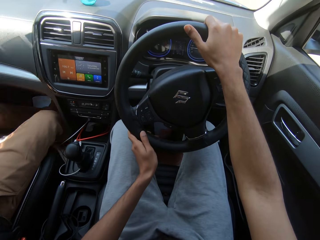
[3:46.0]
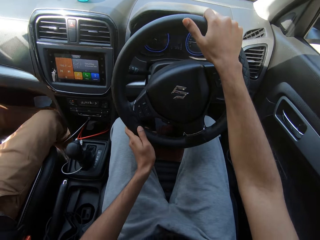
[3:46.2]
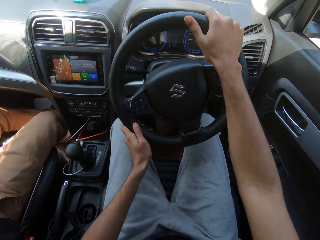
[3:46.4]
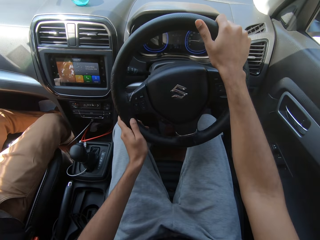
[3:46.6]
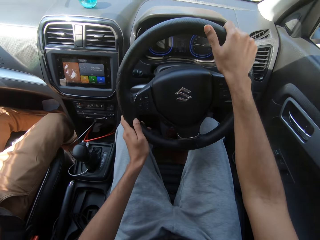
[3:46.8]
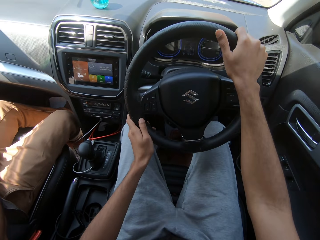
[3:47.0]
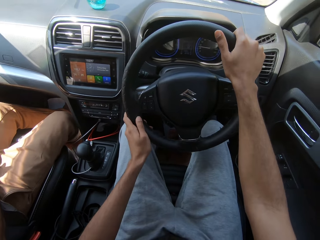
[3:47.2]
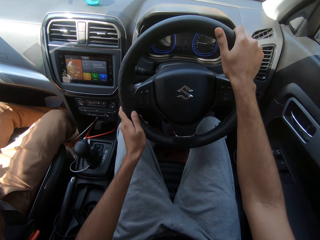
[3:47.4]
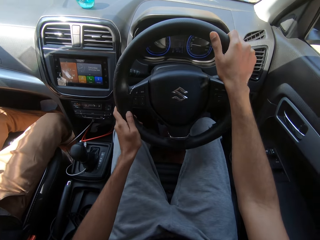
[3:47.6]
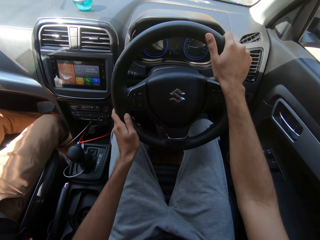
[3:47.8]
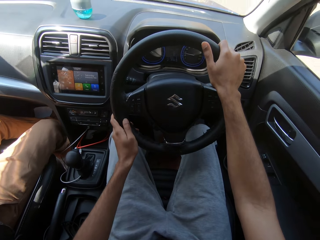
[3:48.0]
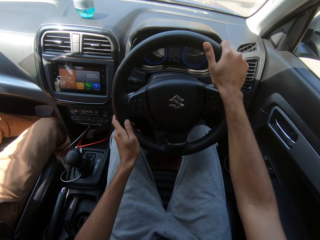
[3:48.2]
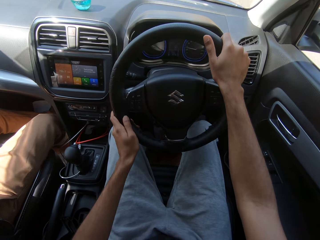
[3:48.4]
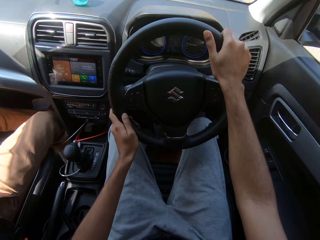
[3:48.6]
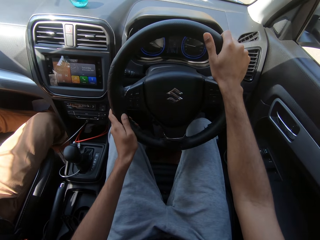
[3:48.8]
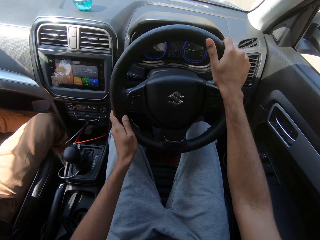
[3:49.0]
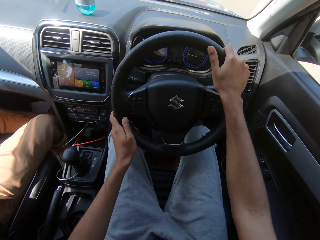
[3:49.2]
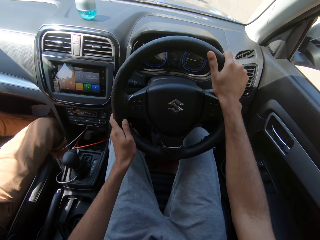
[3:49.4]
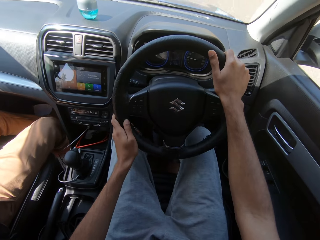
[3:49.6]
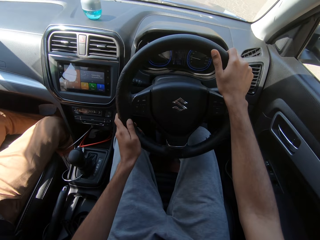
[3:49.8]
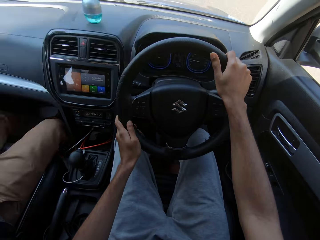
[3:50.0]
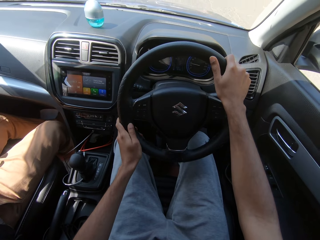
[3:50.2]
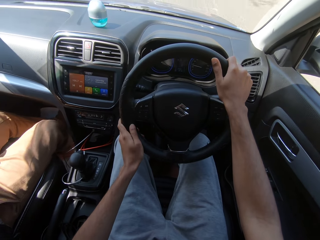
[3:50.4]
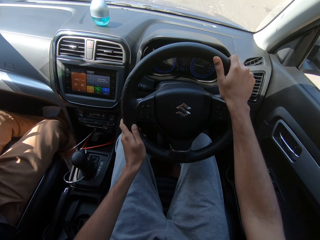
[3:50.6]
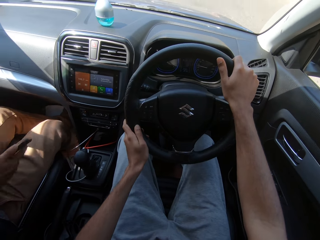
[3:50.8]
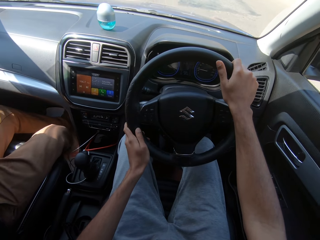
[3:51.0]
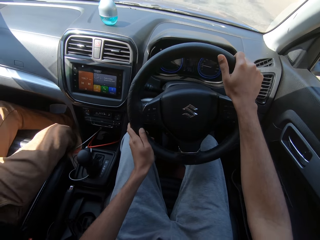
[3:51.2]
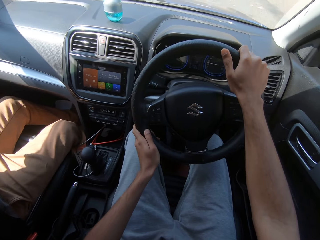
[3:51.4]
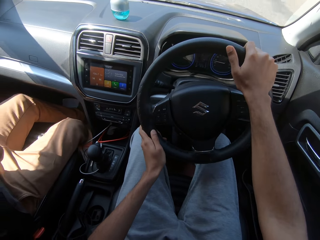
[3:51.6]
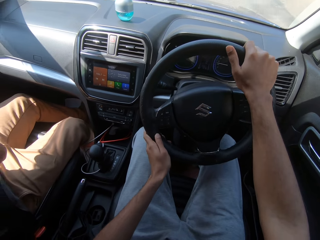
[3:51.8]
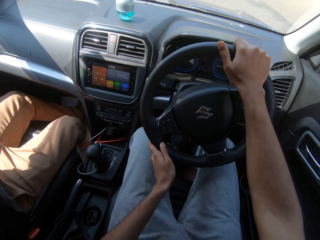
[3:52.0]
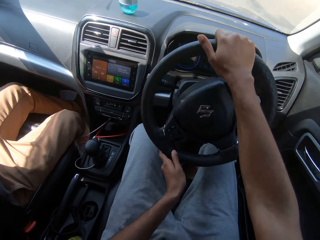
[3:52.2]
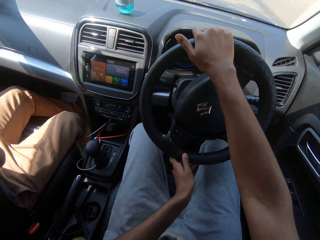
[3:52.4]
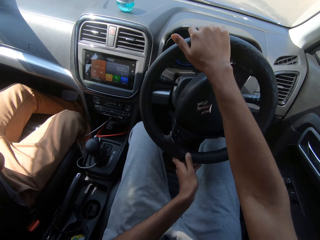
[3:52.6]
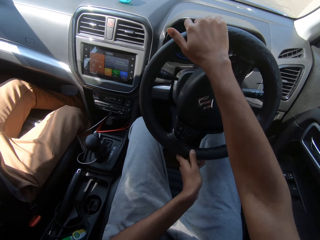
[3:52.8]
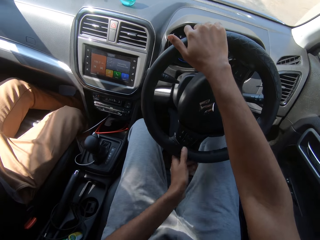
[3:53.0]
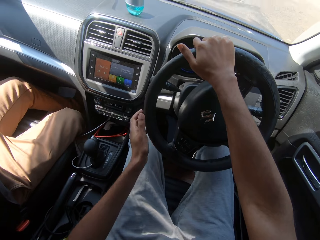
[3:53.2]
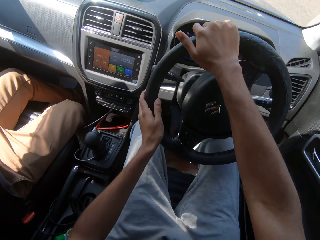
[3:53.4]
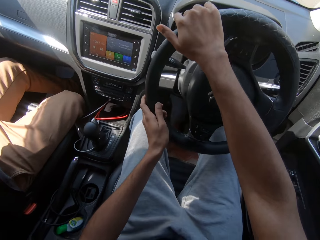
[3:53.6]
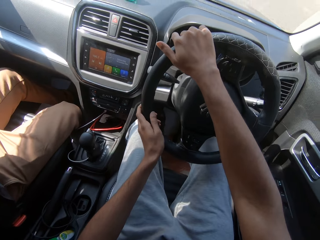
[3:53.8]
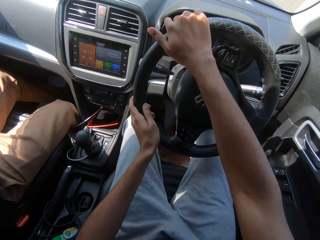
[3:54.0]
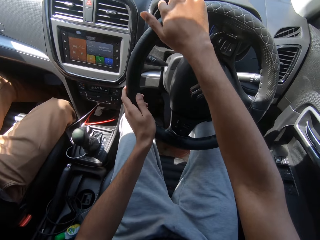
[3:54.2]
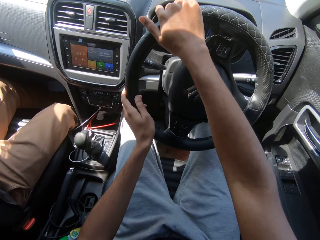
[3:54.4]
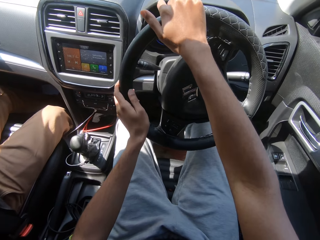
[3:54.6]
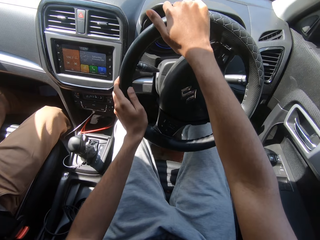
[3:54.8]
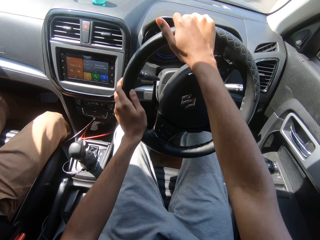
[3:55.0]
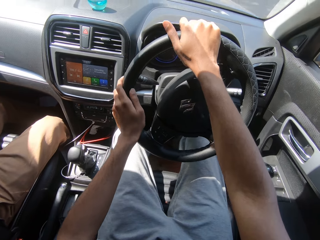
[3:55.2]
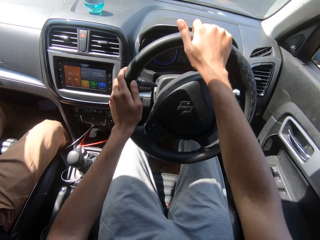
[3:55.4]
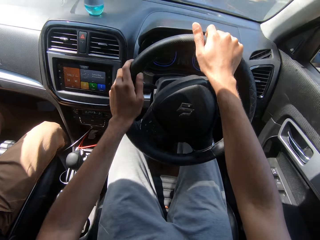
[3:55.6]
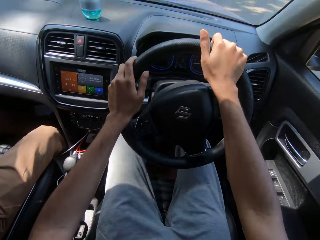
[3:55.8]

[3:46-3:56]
The man interacts with the woman.

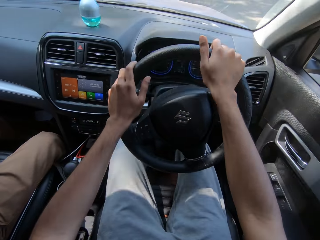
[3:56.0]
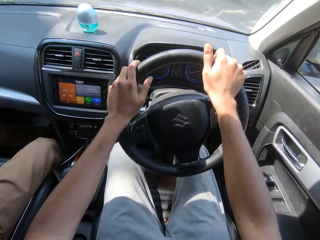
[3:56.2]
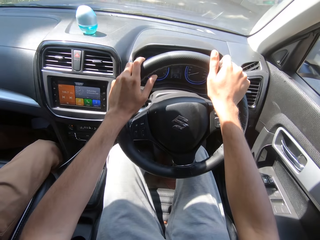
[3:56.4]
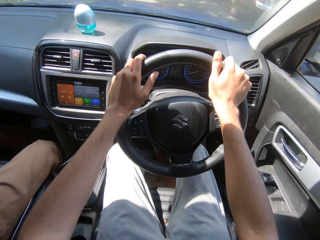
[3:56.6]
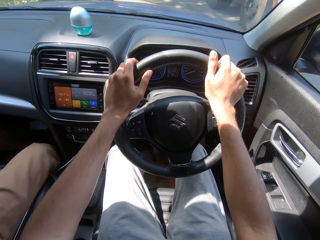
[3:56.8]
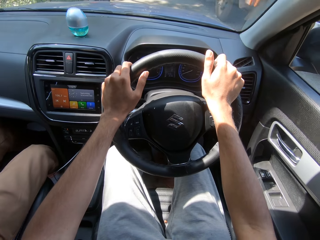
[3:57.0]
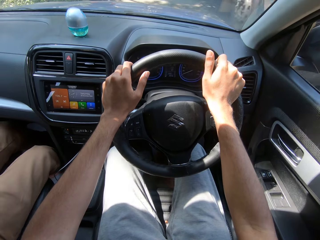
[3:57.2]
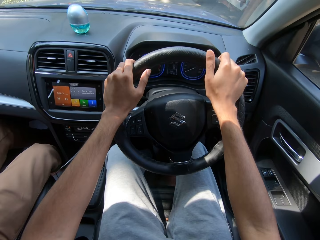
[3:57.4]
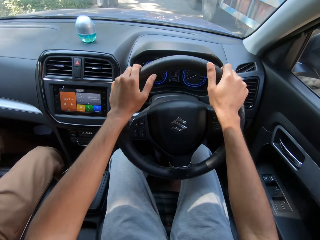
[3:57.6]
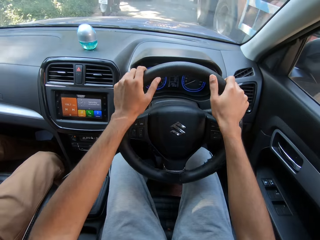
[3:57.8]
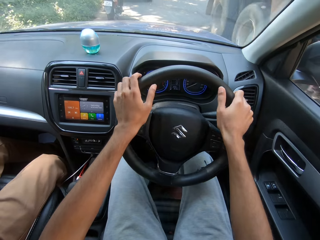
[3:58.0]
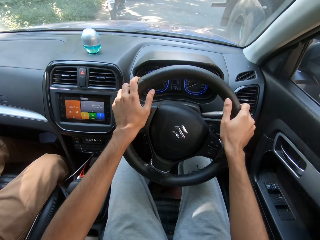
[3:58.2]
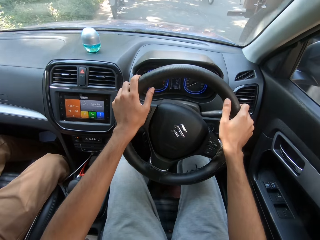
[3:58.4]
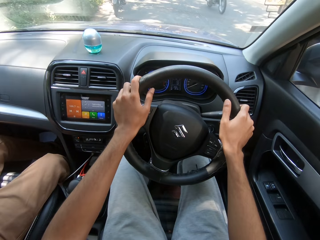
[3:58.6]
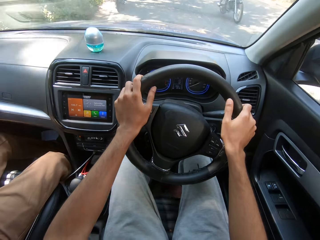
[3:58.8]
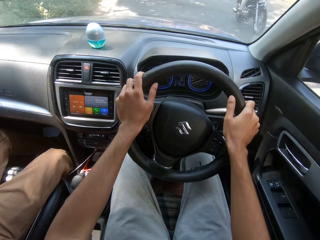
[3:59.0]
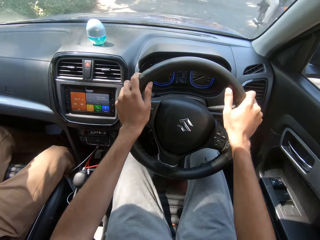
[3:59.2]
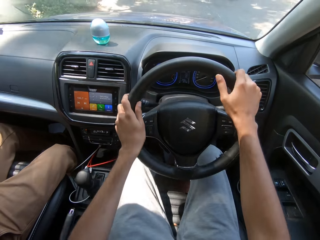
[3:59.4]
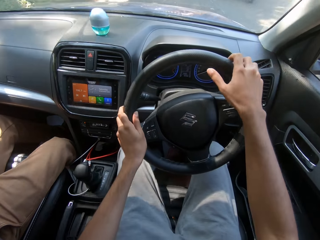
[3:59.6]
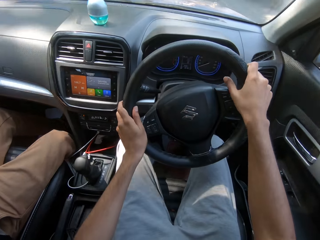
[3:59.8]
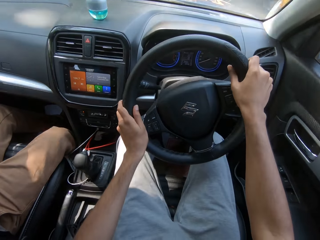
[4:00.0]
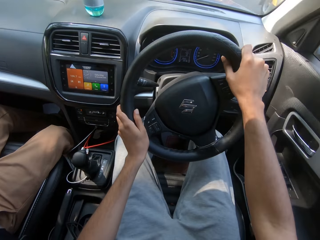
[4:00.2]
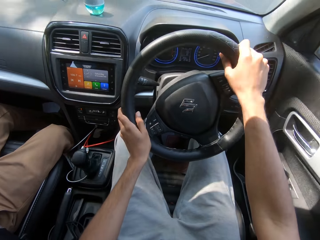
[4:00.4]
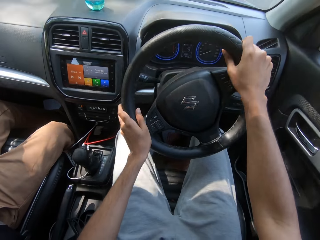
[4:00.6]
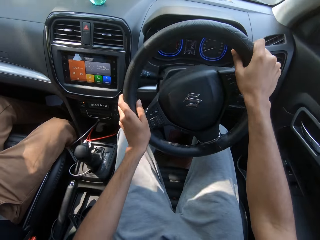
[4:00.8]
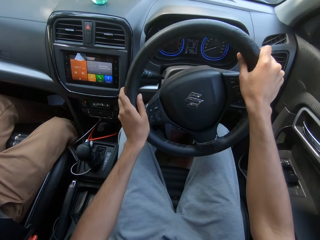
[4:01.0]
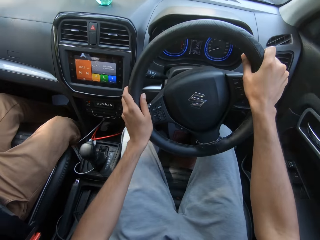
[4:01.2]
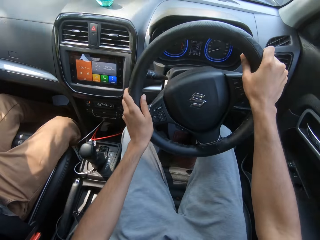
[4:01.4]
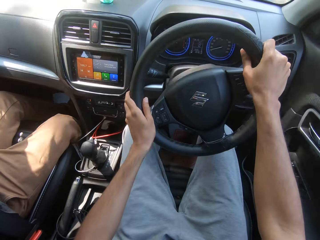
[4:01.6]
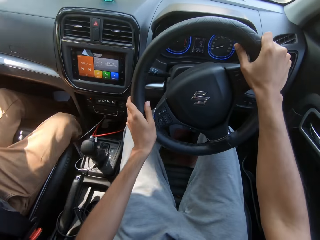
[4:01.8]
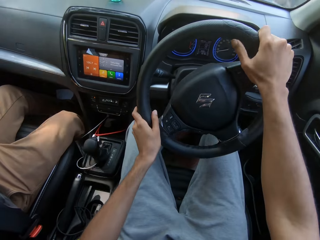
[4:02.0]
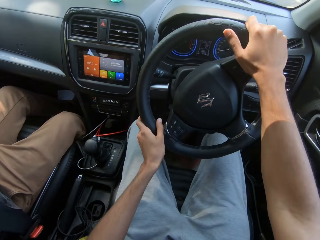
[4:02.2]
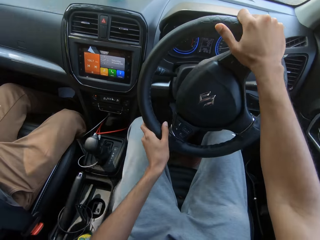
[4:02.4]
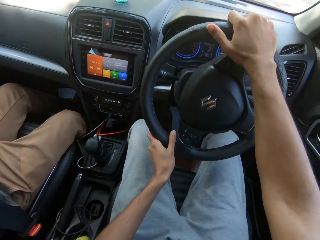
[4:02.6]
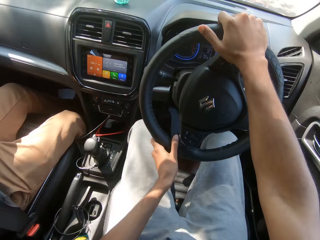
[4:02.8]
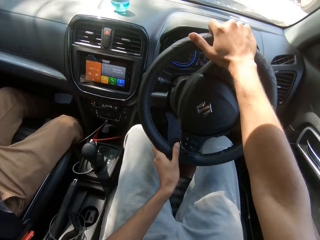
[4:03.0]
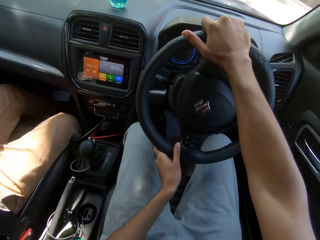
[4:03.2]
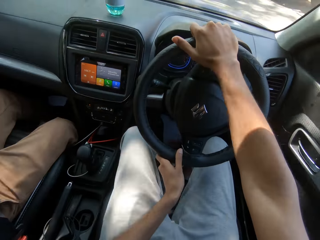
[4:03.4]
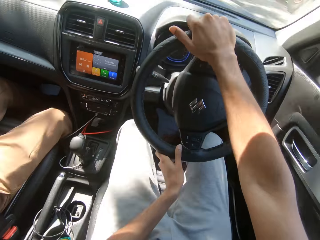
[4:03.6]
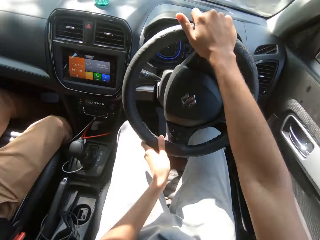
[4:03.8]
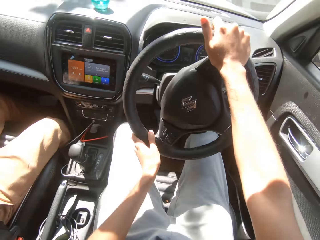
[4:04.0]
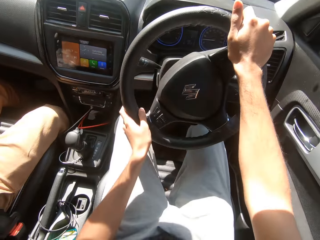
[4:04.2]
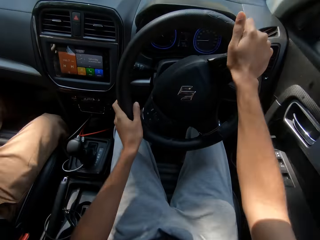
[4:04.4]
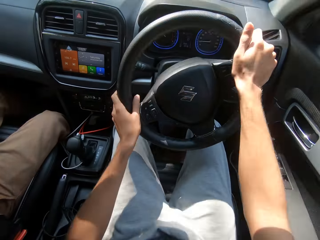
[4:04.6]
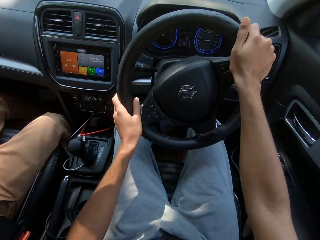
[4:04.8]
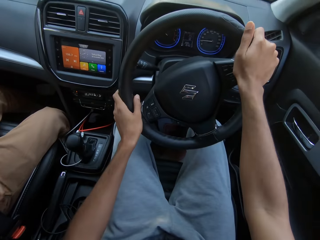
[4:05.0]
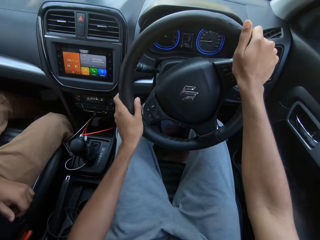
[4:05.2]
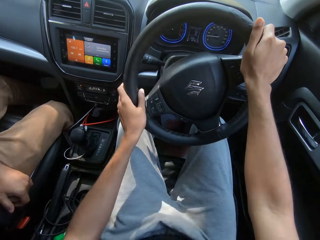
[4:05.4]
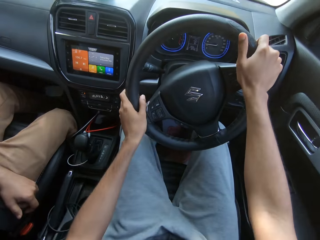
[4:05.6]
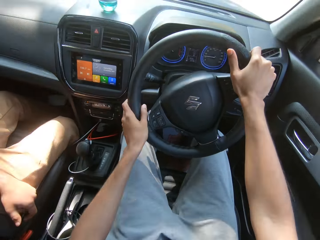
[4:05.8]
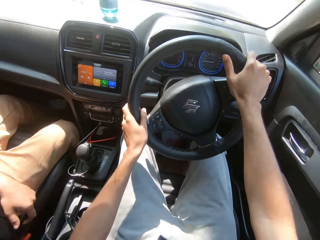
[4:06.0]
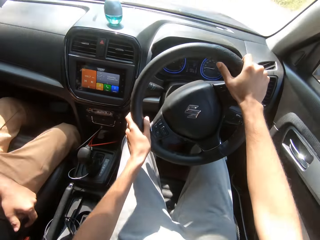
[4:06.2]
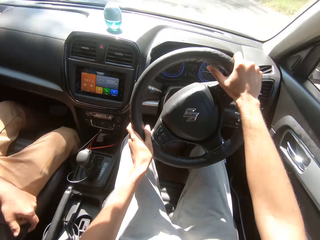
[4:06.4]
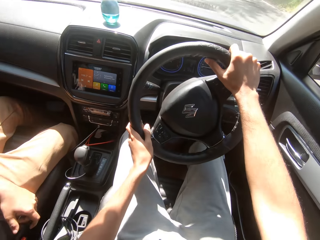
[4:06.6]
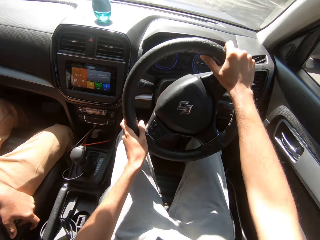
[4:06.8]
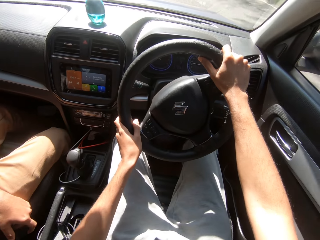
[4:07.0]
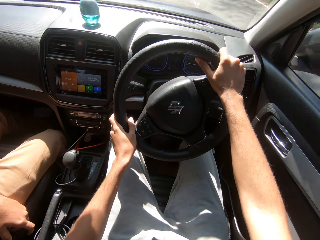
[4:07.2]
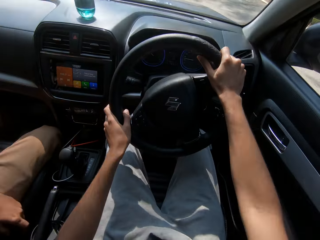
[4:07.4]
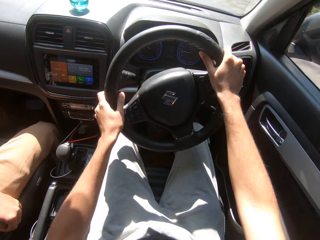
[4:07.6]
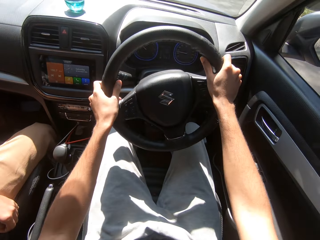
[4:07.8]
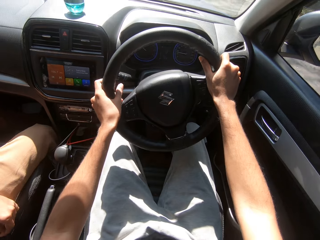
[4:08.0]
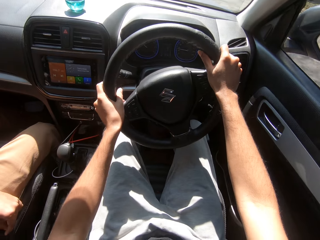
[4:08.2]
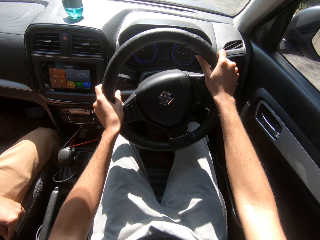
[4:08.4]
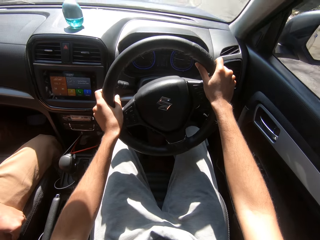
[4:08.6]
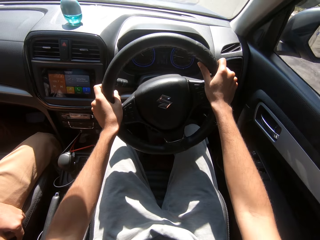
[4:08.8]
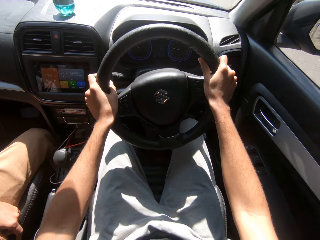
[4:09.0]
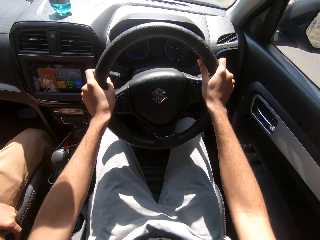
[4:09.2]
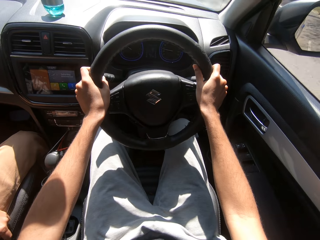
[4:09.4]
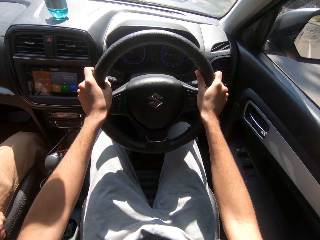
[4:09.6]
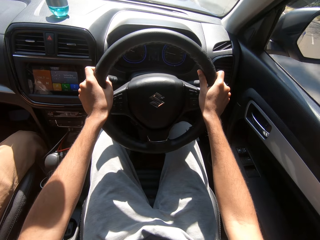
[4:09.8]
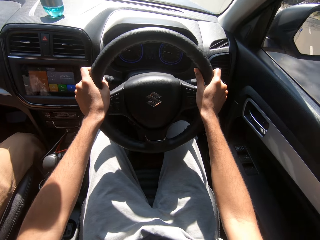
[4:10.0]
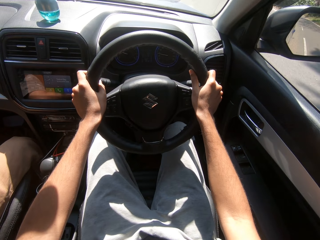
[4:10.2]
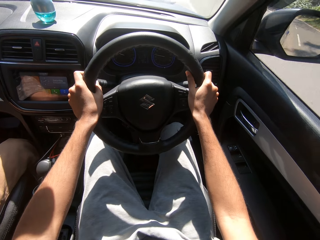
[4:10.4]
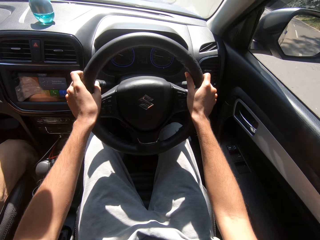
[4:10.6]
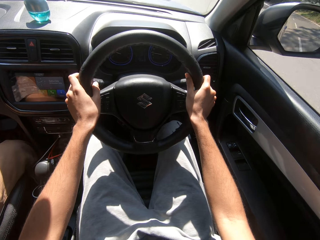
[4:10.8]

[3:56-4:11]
The camera wearer drives past a truck. They drive past a motorbike.
